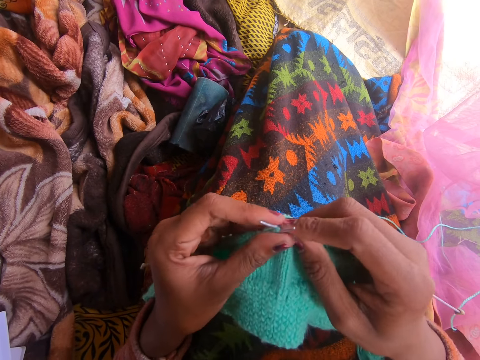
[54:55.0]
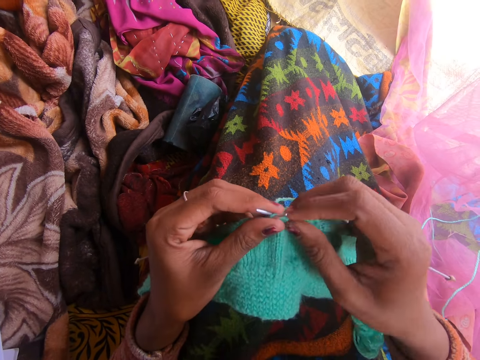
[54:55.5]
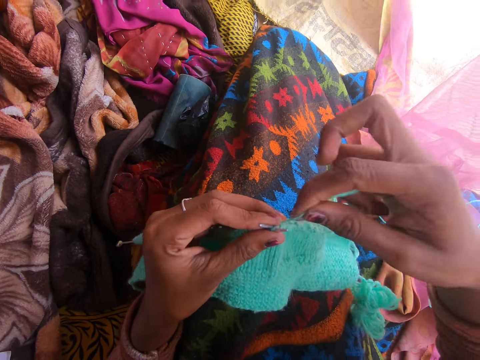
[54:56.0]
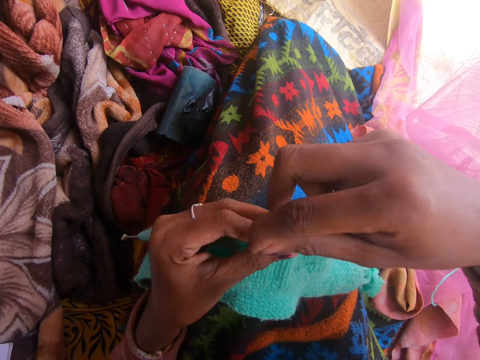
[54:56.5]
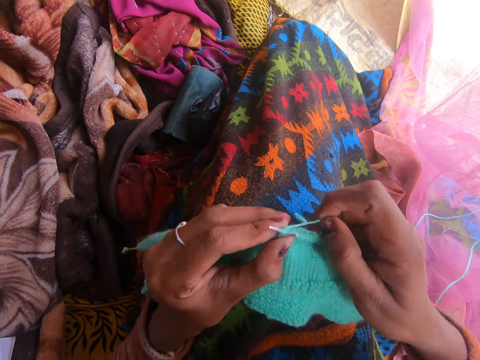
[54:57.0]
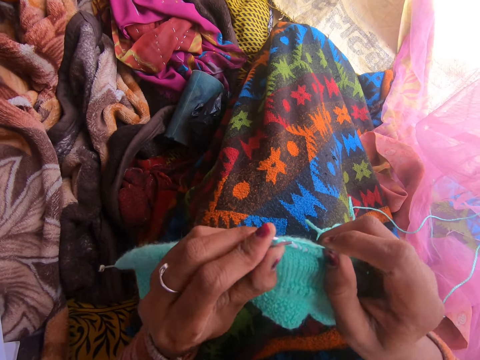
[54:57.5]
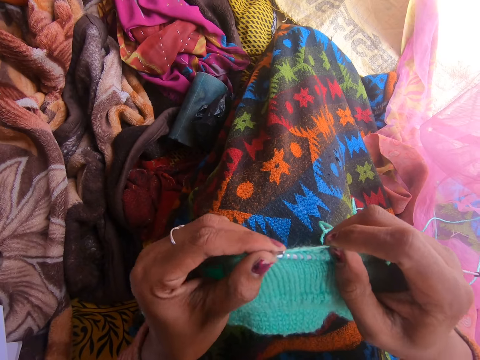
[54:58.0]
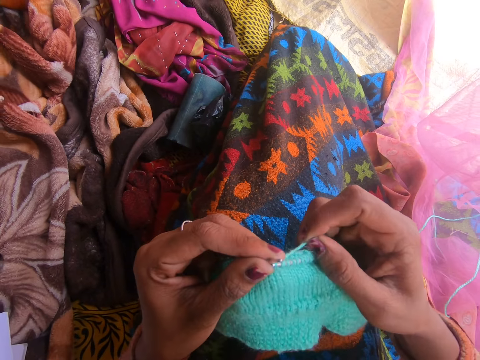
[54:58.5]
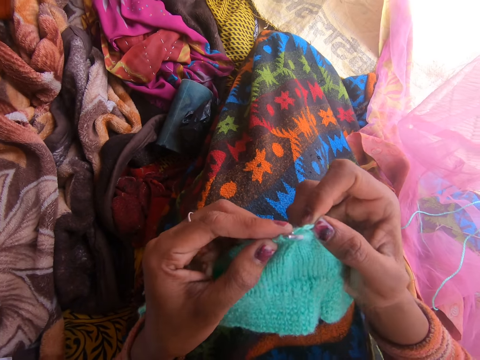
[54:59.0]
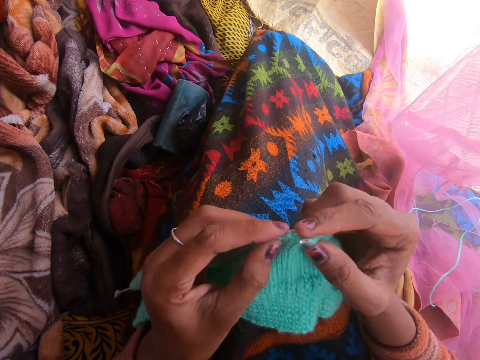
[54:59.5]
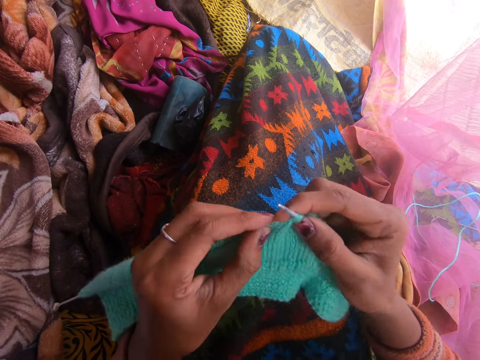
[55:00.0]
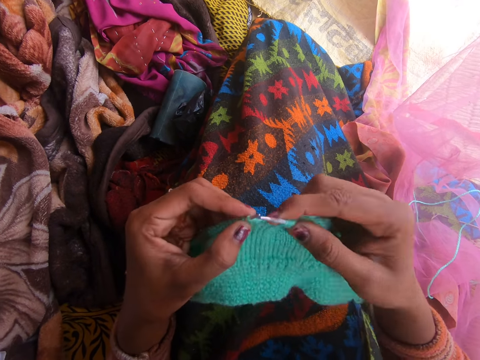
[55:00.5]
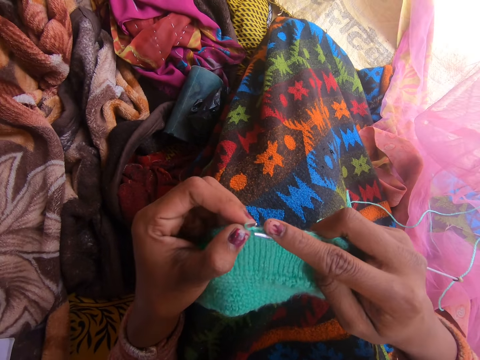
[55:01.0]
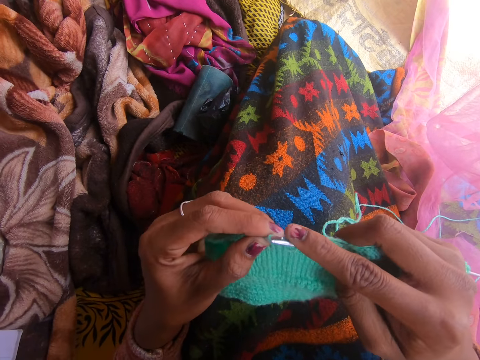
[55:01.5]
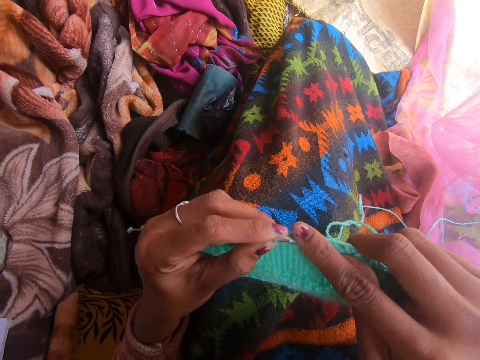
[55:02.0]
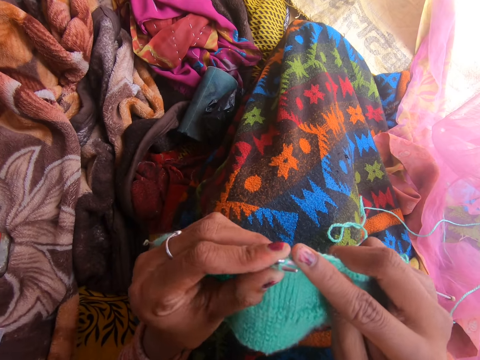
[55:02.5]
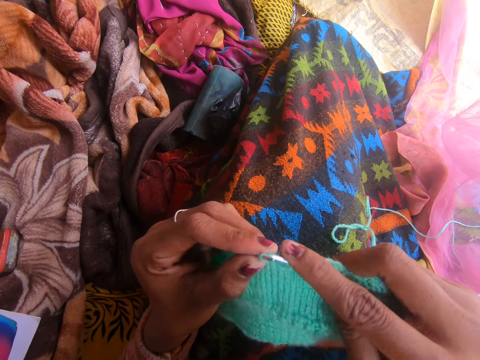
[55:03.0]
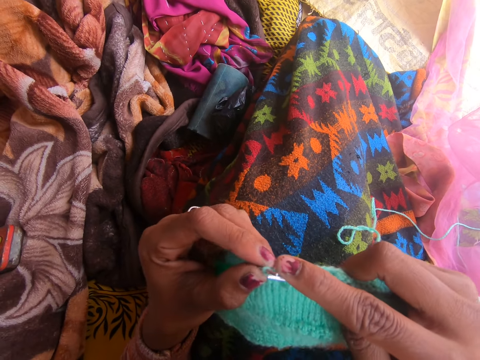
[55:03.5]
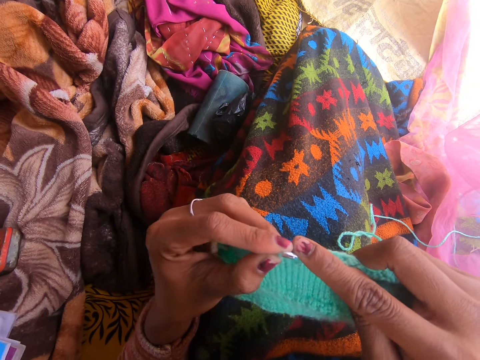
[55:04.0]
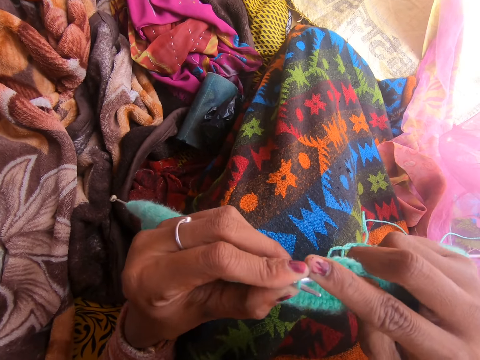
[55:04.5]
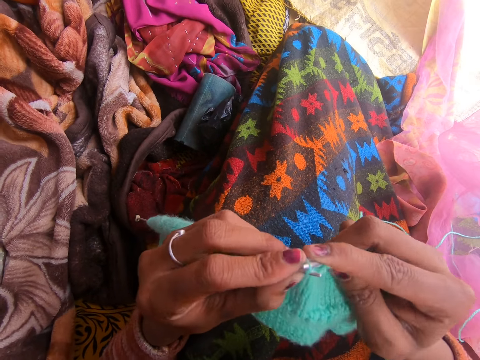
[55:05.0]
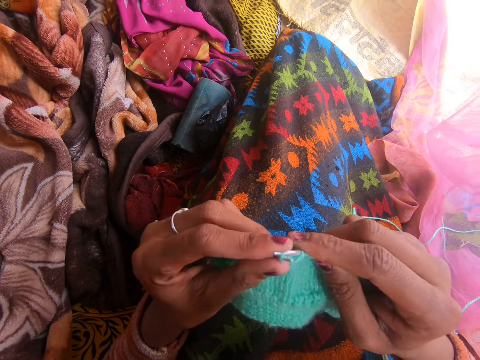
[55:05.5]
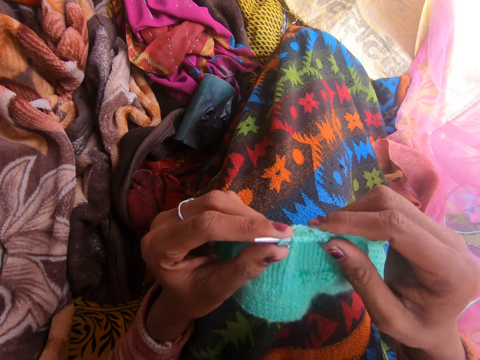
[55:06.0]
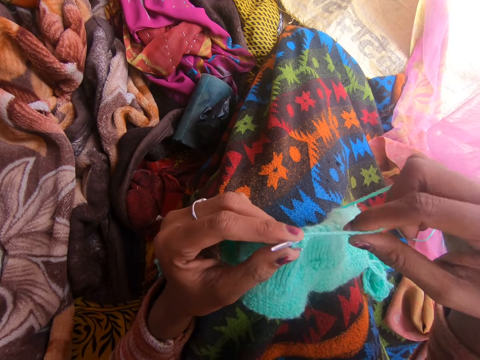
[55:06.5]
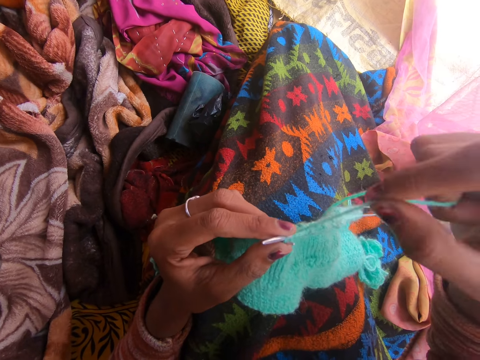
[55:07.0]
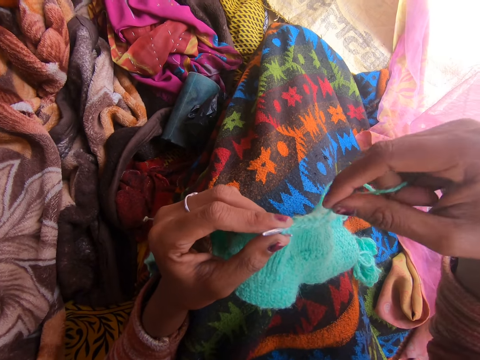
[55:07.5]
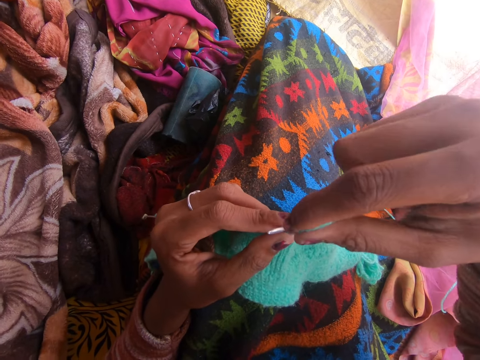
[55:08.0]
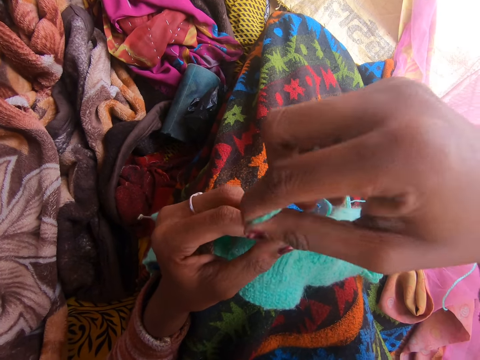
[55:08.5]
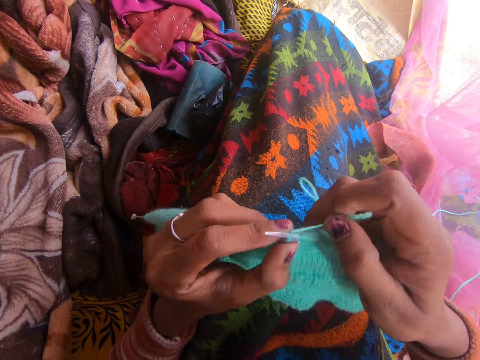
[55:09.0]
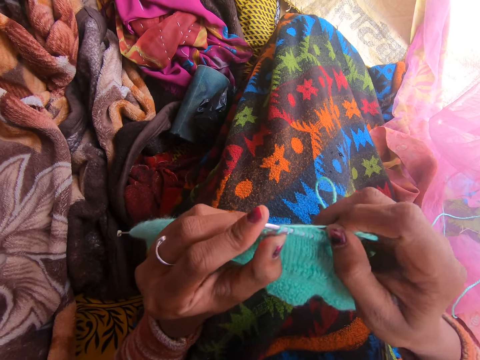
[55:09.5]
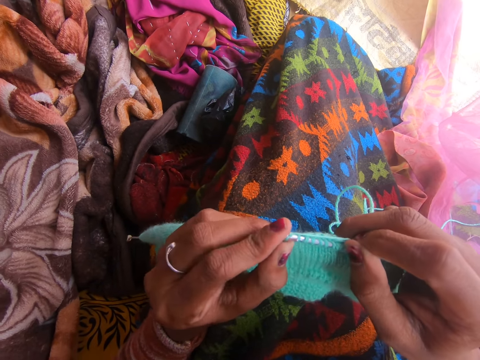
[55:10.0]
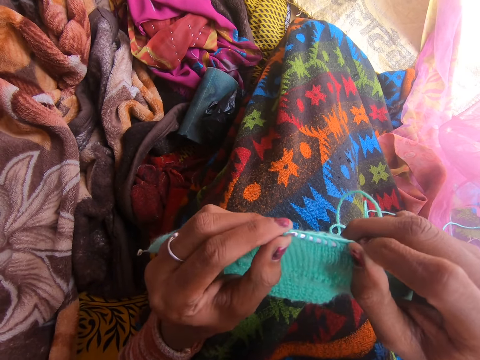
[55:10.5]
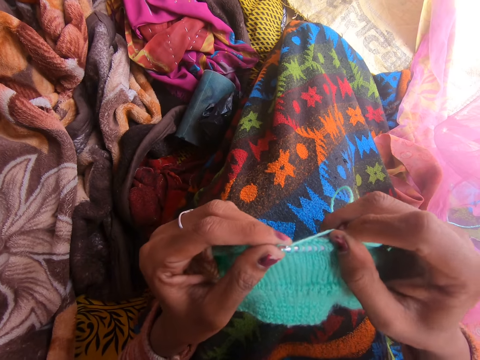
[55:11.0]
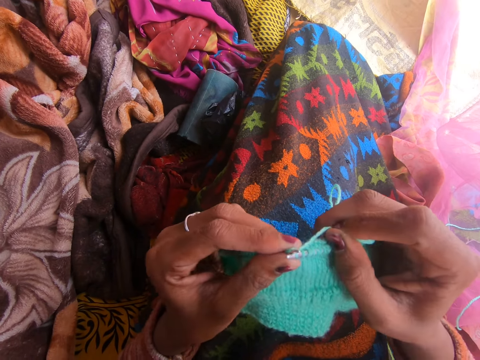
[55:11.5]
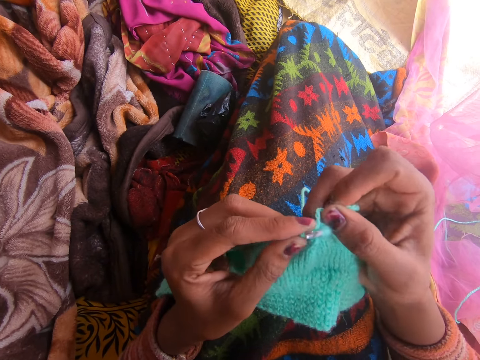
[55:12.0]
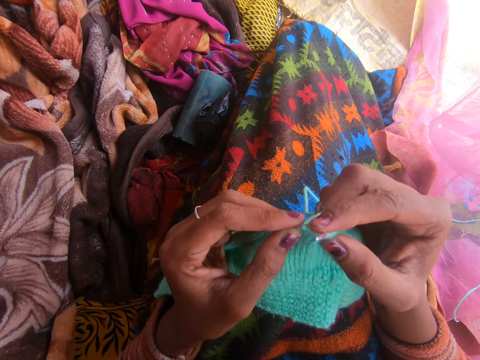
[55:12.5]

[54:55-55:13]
A person talks to the camera wearer. The camera wearer talks to the person. The person moves the book and talks to the camera wearer. The camera wearer adjusts the fabric, talks to the person, knits the fabric with the knitting needle, and talks to the person.

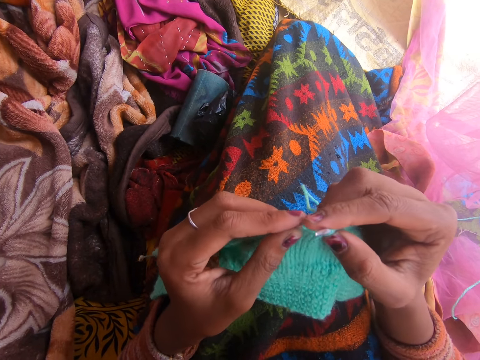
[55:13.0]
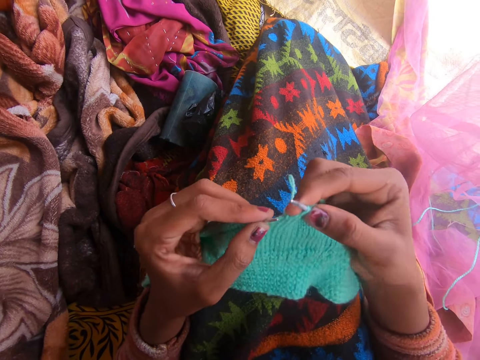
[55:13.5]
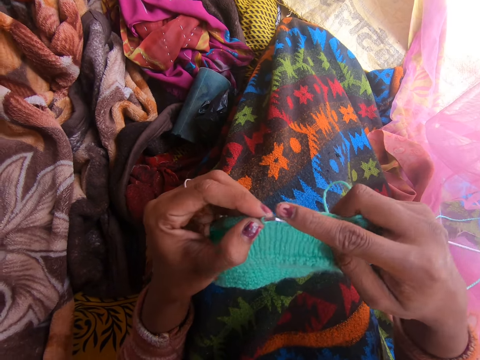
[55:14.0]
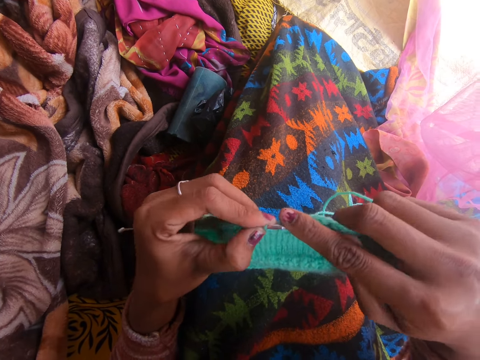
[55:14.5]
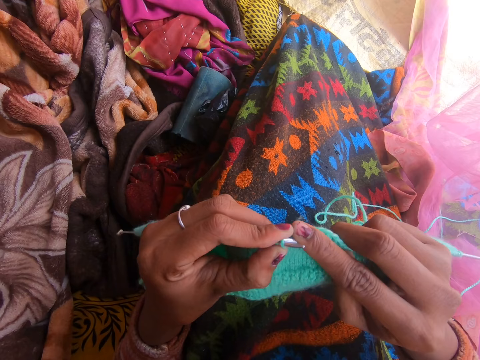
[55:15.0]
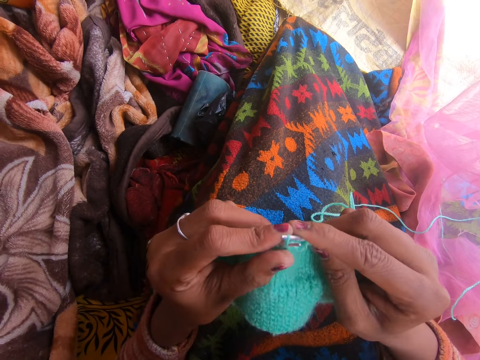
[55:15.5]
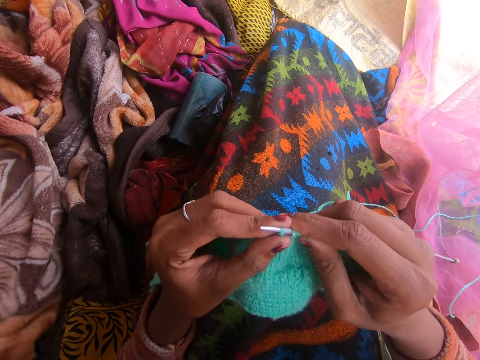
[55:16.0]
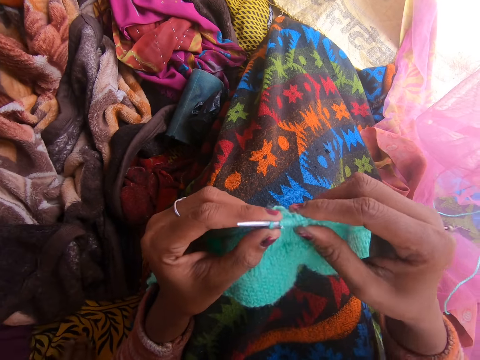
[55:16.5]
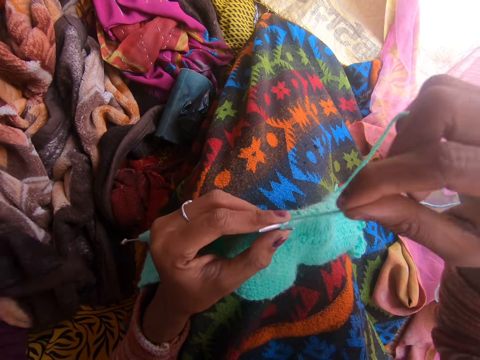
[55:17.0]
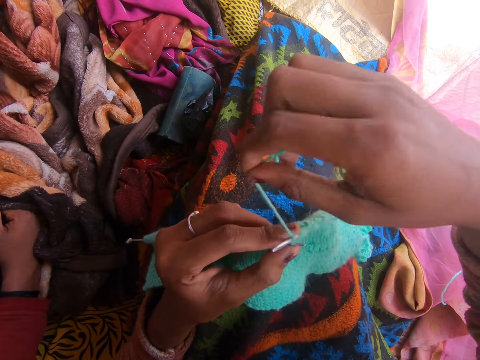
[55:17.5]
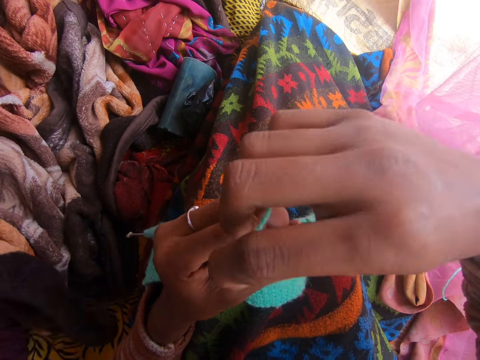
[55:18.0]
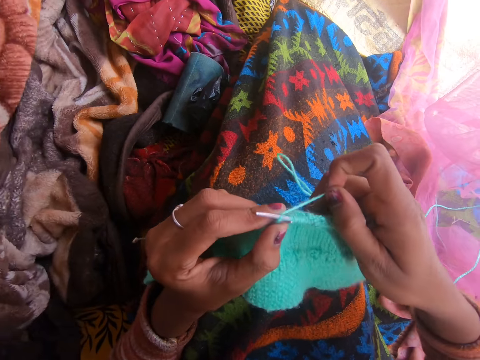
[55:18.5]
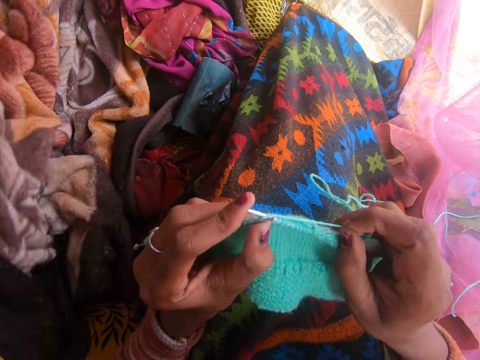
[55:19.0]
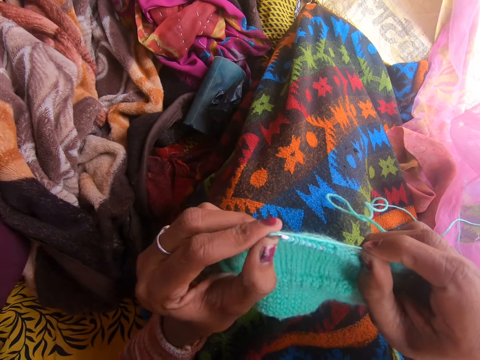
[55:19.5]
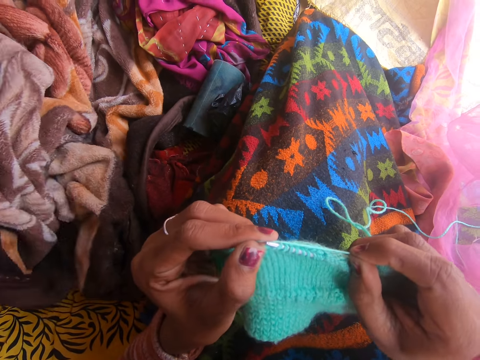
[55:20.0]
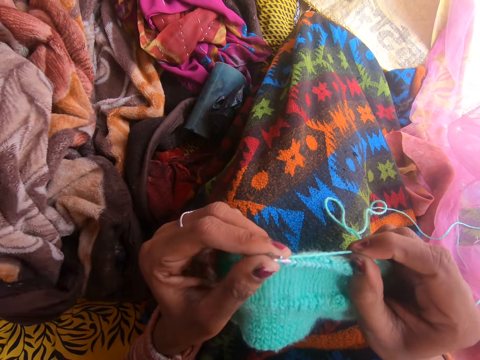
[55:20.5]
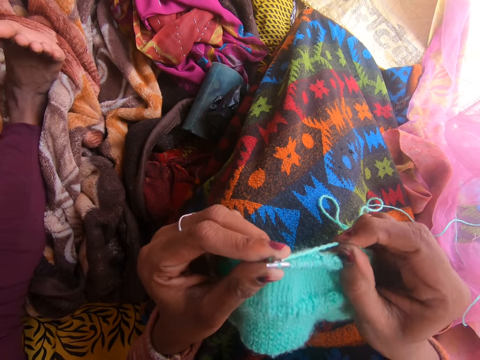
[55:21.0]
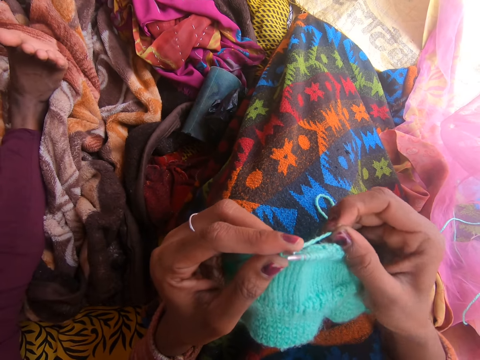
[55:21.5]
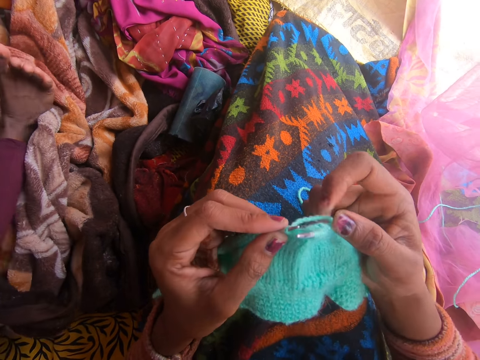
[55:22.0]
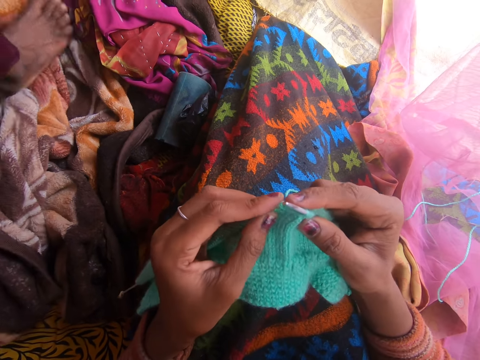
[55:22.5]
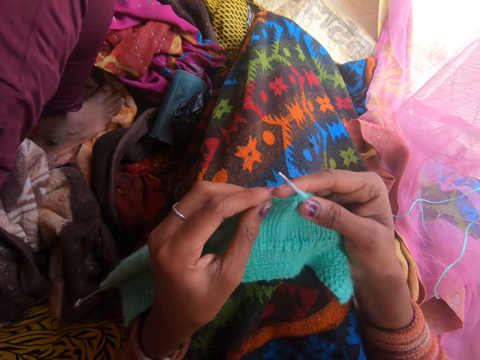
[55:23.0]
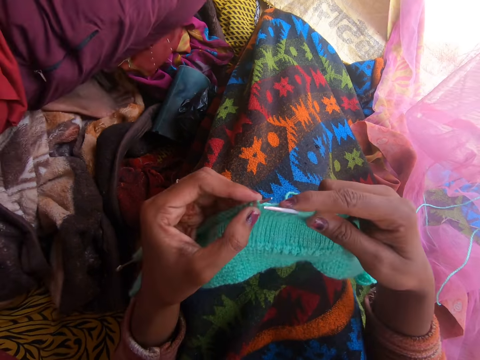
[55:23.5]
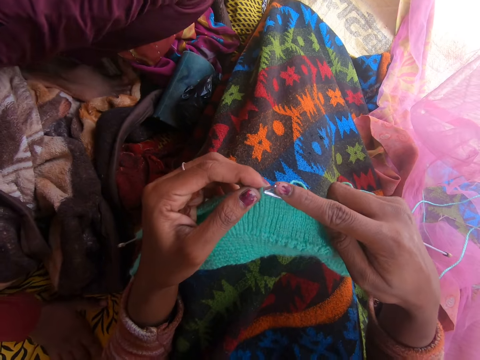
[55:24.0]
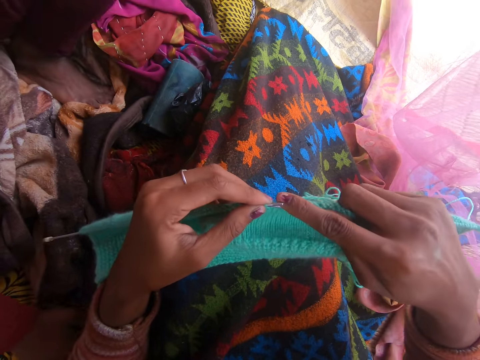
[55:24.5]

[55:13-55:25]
The camera wearer talks to a person. The person moves the blanket, talks to the camera wearer, puts his right leg on the blanket, and moves his leg. The camera wearer talks to the person.
